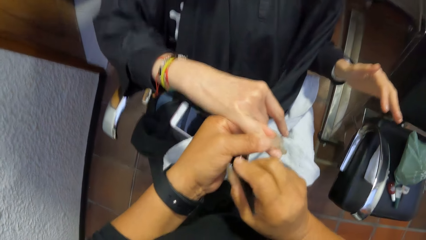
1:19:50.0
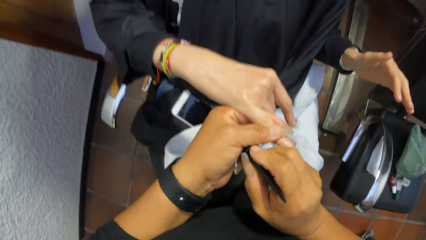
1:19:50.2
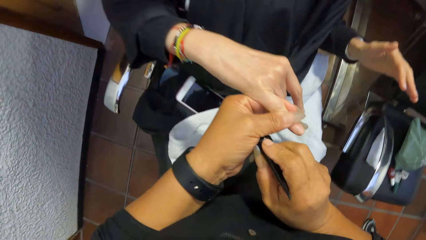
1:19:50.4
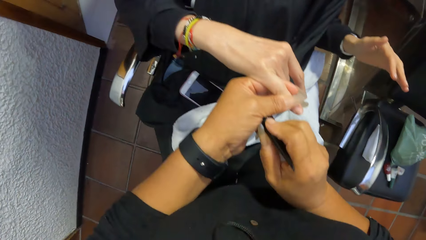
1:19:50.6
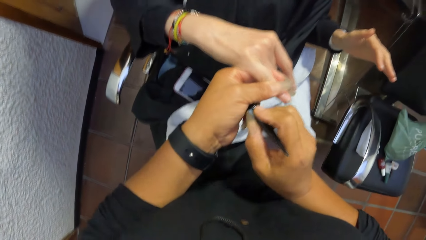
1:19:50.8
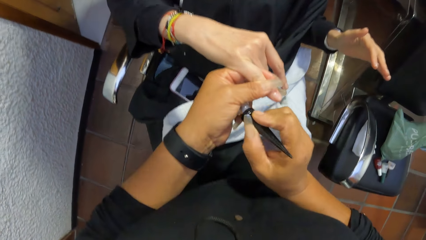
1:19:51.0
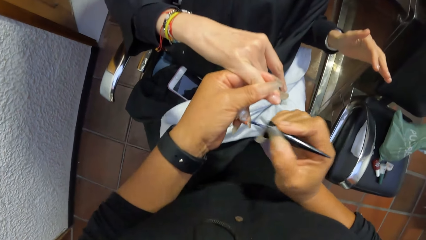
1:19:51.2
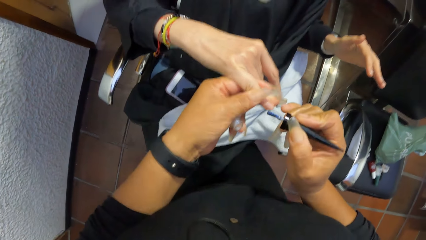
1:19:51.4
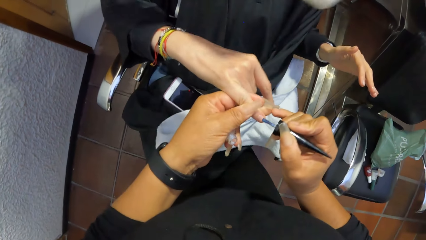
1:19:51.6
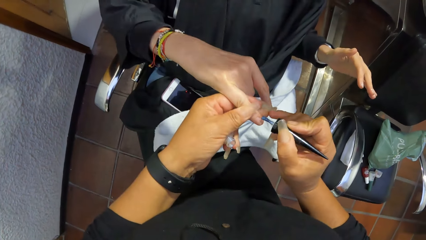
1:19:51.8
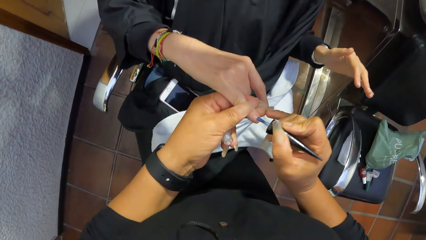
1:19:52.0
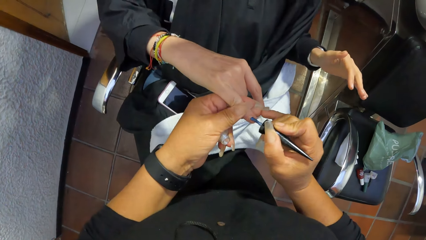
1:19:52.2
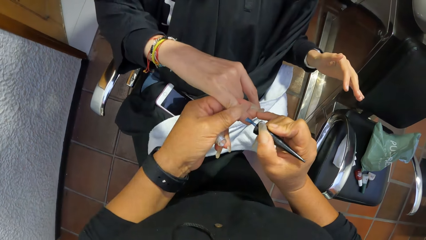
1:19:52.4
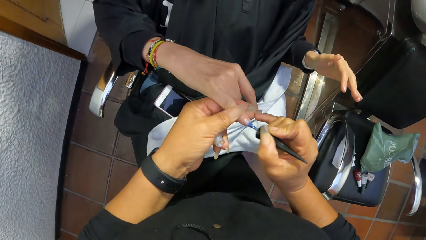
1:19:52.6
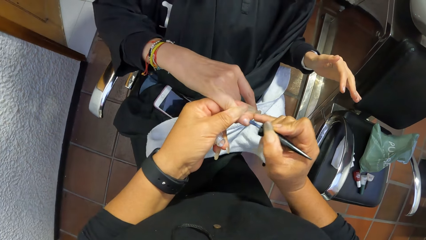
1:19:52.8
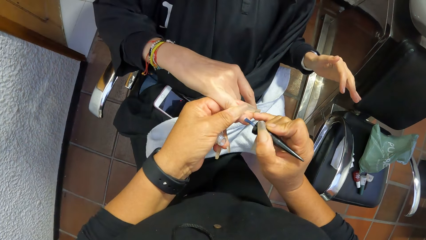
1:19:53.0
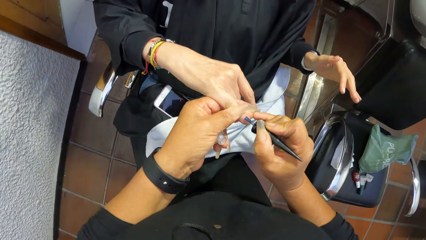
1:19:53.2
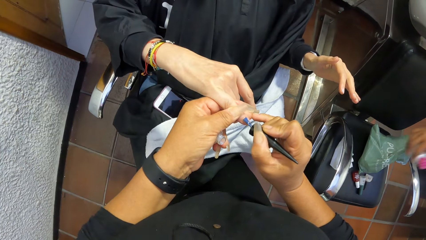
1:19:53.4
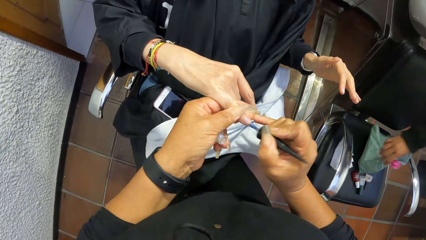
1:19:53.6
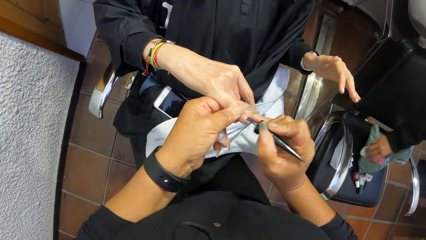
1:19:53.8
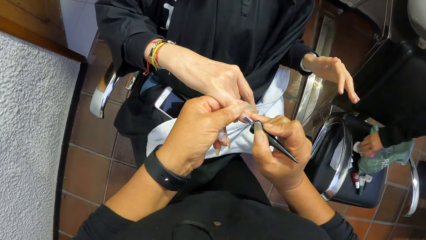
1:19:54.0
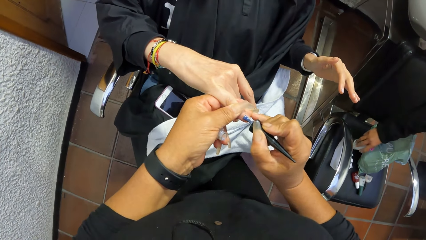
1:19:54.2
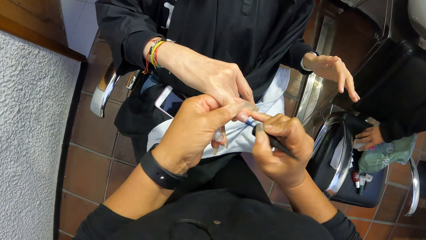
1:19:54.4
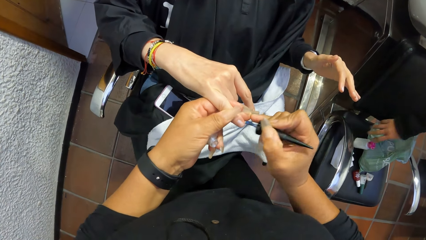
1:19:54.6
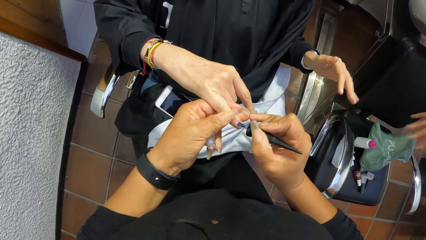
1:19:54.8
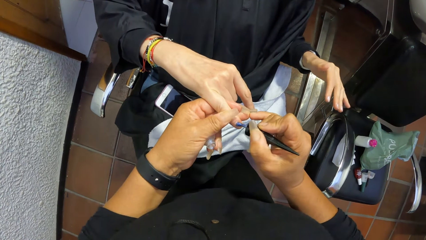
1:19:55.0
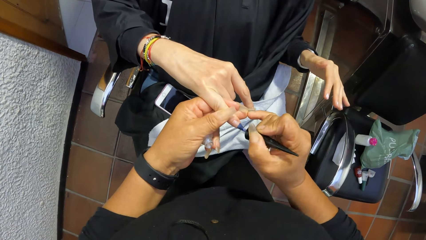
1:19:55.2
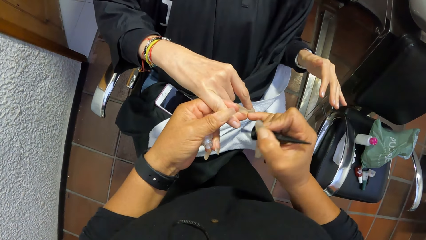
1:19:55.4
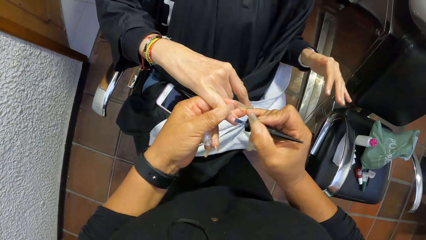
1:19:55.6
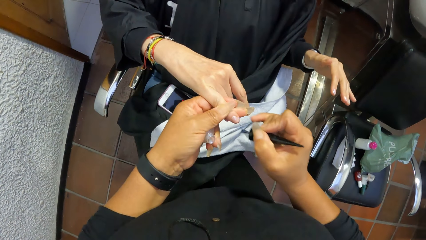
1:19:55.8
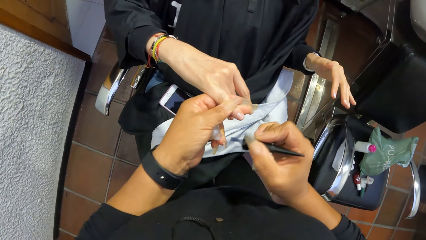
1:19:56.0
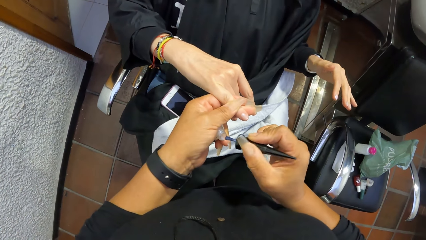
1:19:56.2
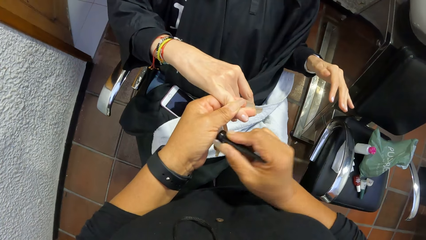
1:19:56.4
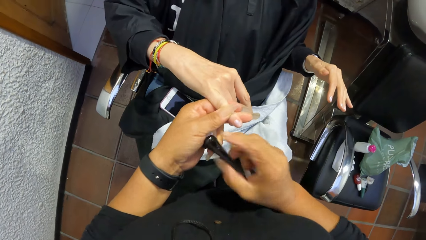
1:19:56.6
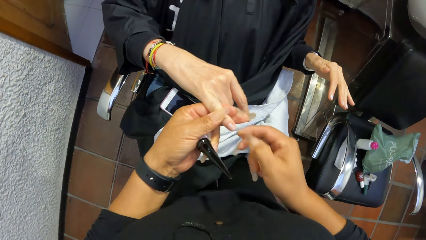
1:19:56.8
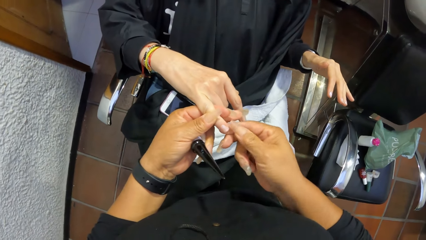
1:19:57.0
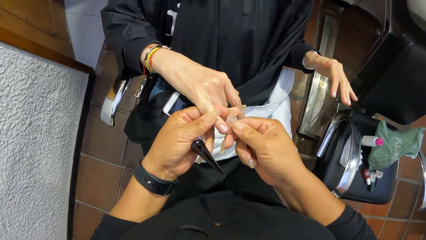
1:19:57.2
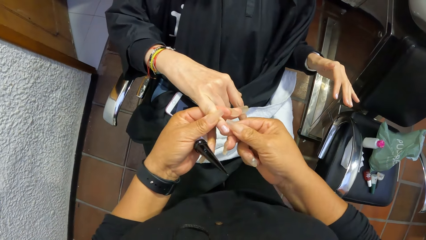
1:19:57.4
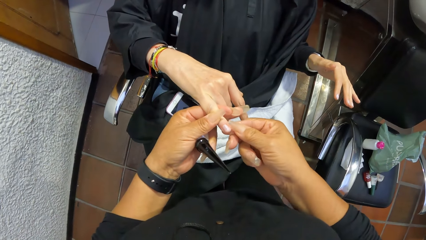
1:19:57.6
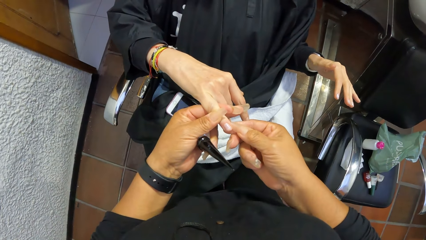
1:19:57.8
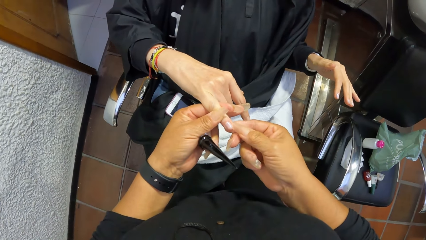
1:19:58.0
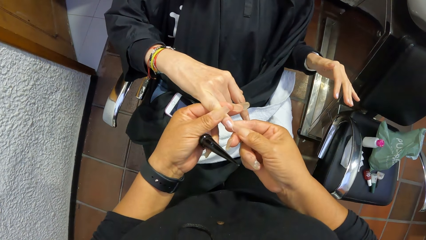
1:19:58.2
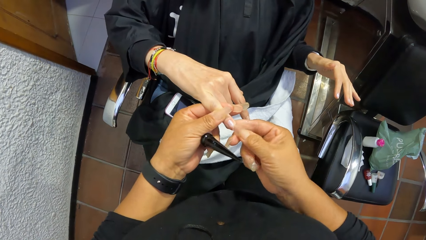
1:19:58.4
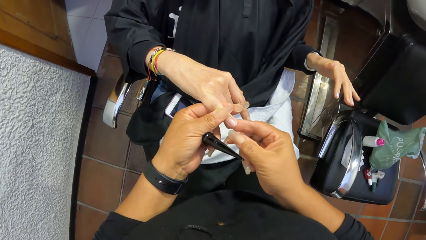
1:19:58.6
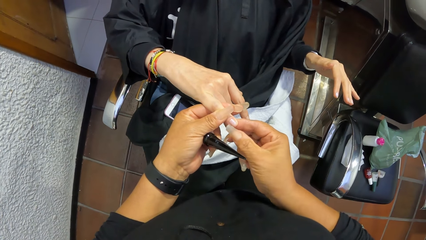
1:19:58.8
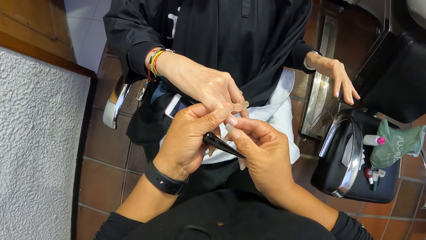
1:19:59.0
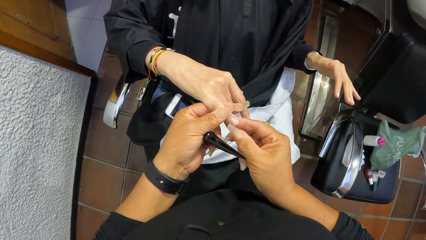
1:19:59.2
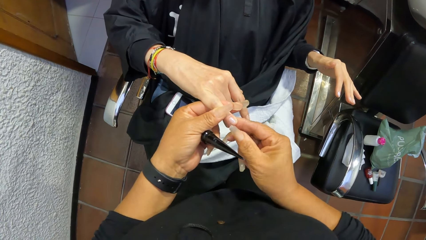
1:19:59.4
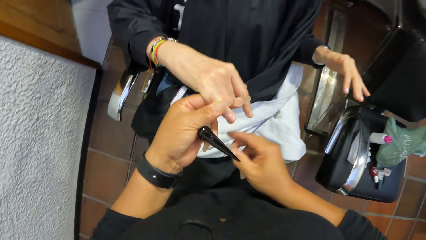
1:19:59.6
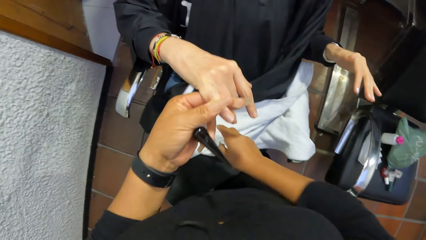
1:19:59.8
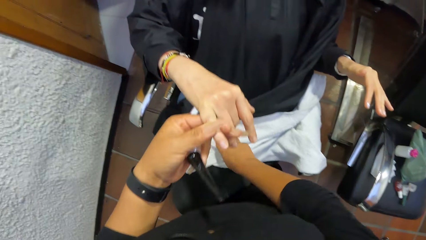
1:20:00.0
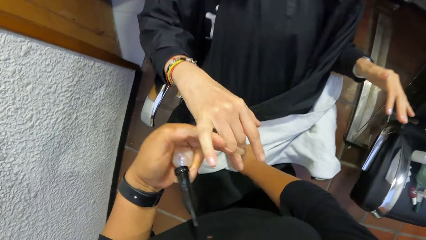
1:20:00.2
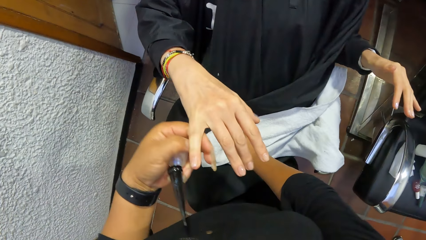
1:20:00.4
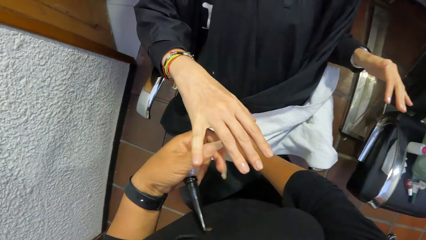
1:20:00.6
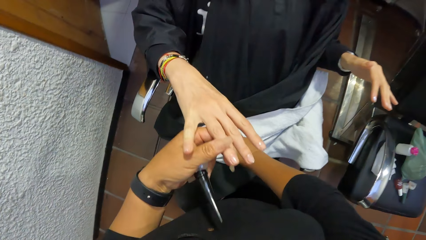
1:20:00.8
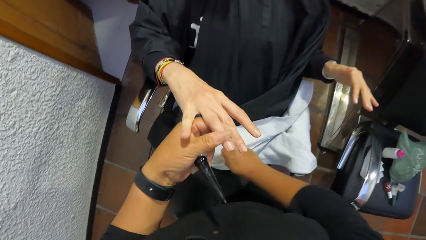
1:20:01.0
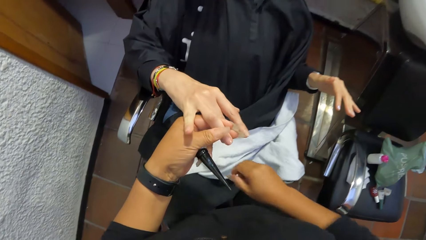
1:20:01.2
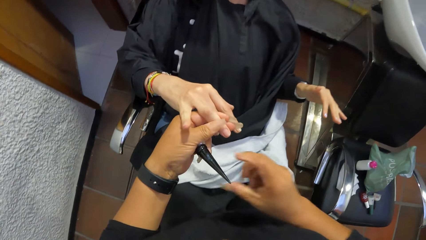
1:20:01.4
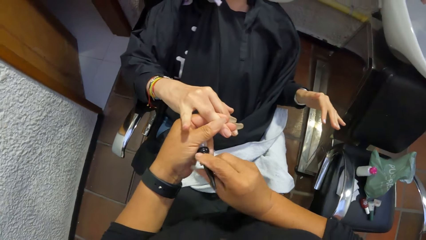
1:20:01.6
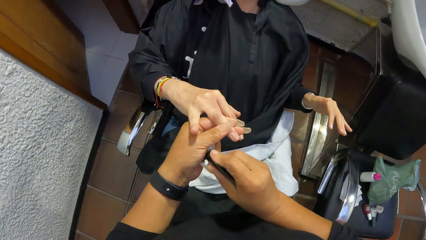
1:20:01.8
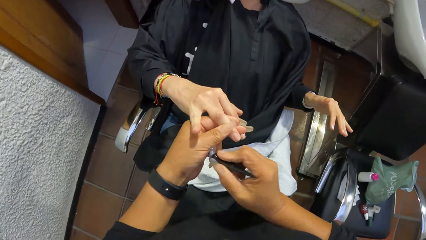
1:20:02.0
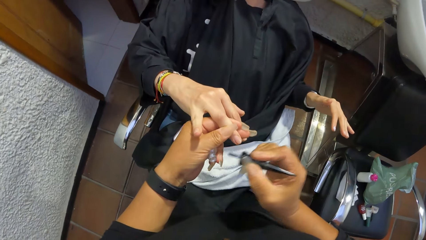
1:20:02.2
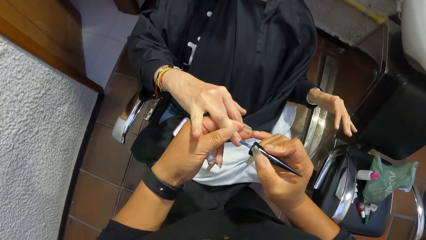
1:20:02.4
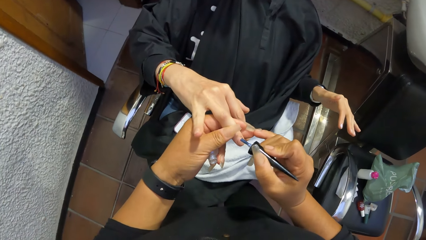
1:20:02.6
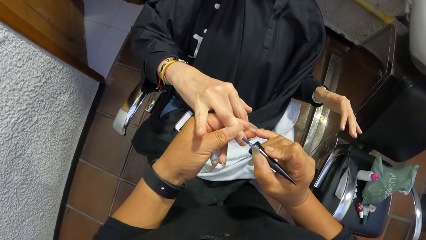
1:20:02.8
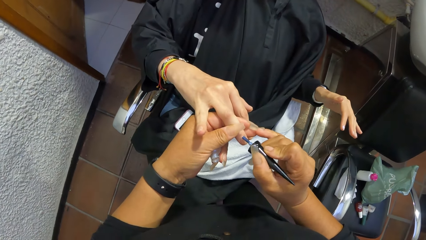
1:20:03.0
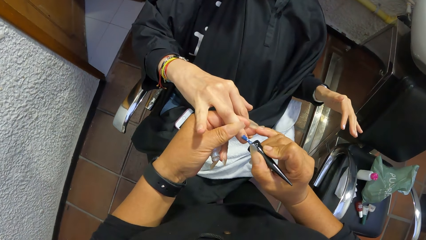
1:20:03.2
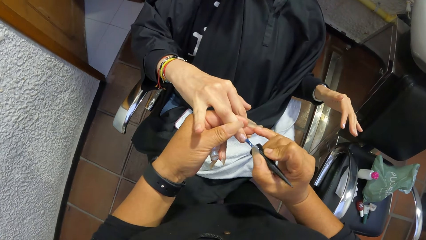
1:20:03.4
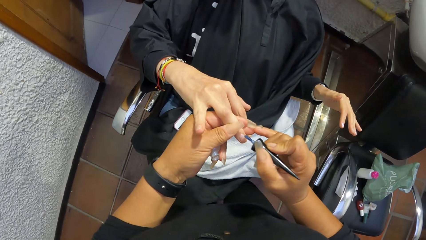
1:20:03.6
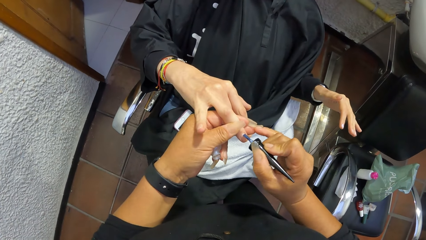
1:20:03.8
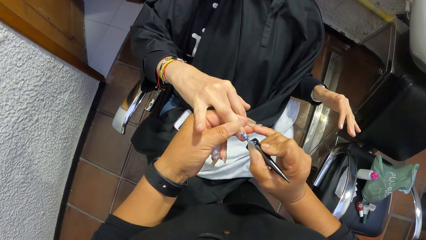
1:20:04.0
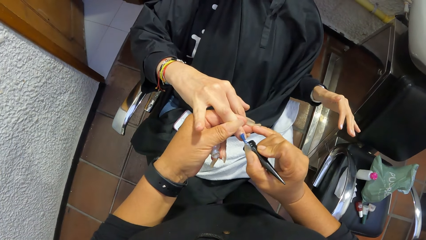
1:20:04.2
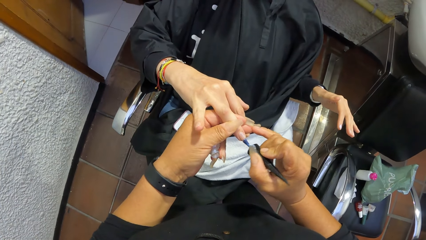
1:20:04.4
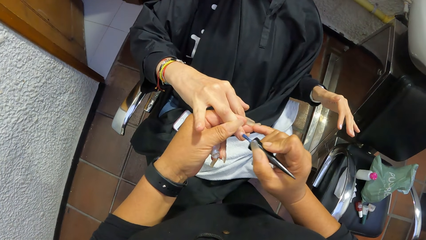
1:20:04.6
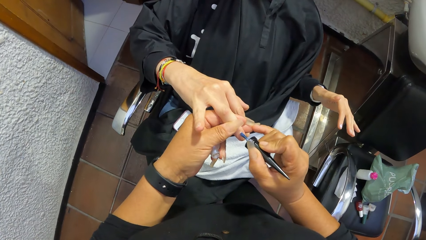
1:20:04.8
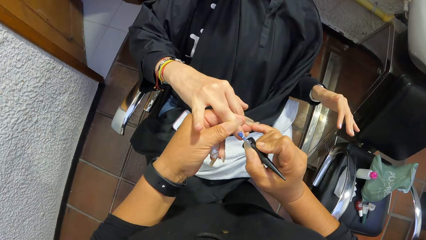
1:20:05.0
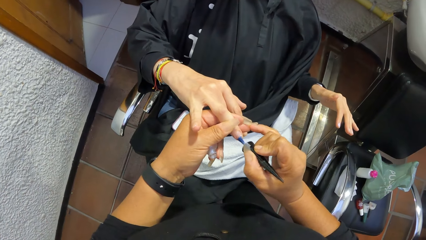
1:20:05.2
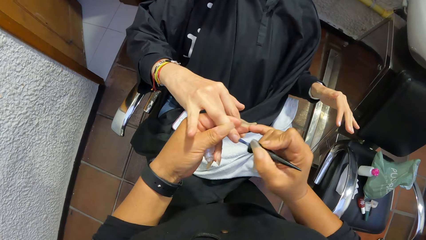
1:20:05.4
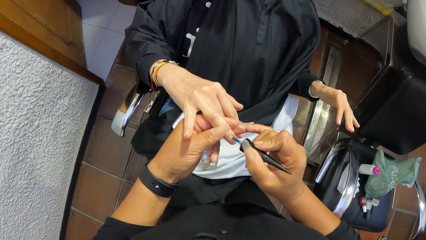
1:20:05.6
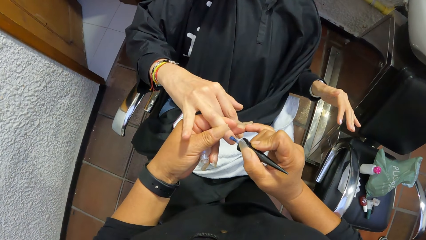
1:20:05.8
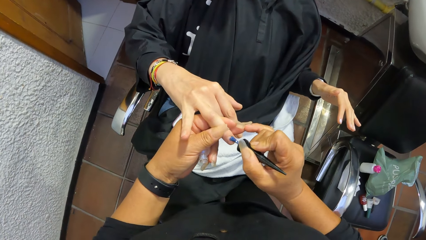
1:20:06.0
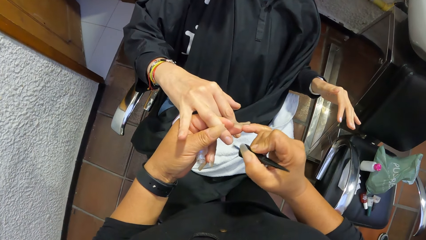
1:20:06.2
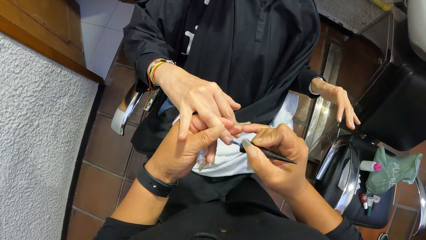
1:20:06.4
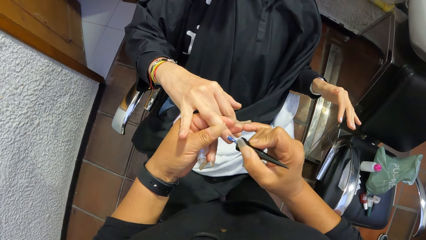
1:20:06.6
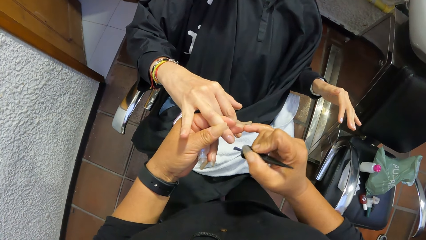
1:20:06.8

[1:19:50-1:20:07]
The camera wearer picks the nail polish brush from the bottle of nail polish with her right hand. She paints the finger nail with the nail polish brush with her right hand. A woman drops the bottle on the chair with her right hand. The camera wearer drops the nail polish brush into the bottle of nail polish with her right hand. She cleans the finger with her right hand. She wipes her right hand on the towel. She holds a finger with her left hand. She picks the nail polish brush from the bottle of nail polish with her right hand. She paints the finger nail with the nail polish brush with her right hand.
